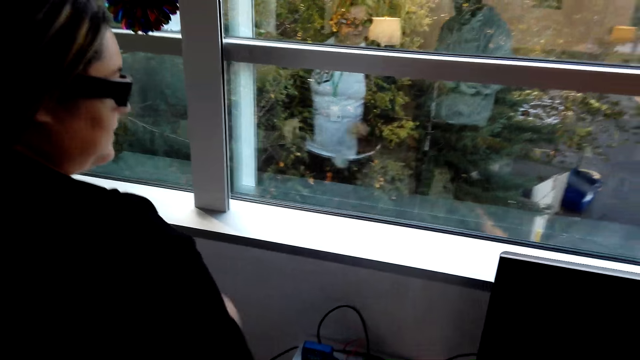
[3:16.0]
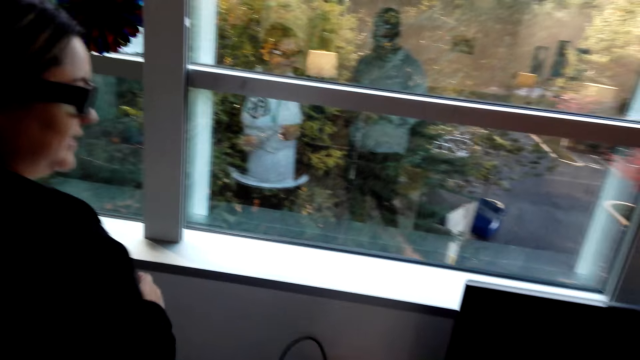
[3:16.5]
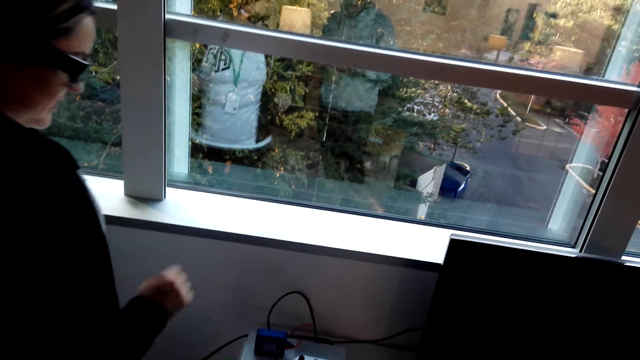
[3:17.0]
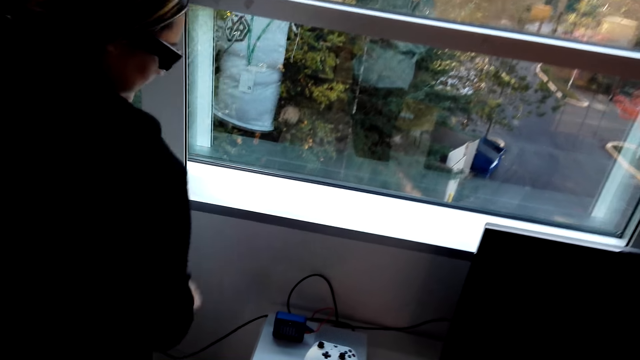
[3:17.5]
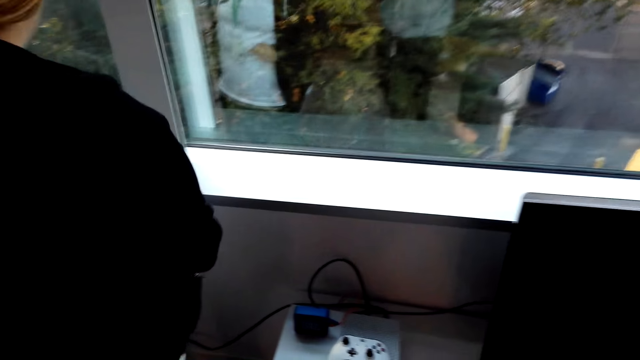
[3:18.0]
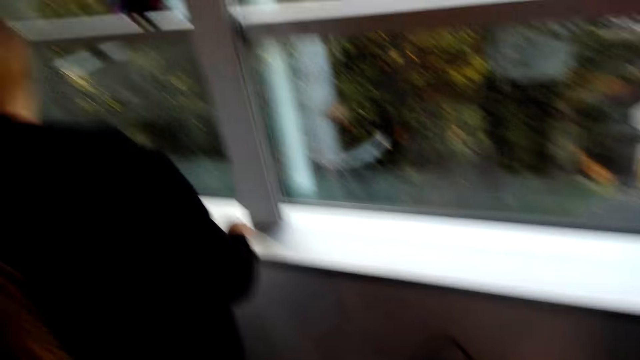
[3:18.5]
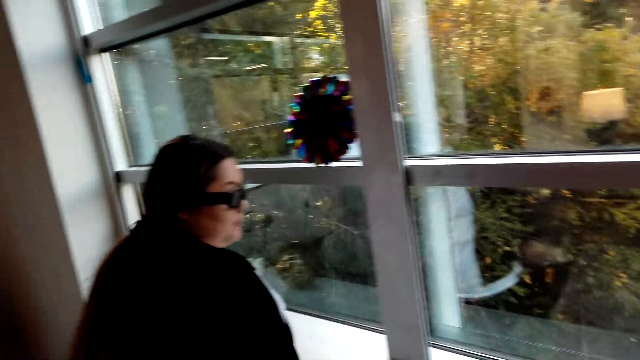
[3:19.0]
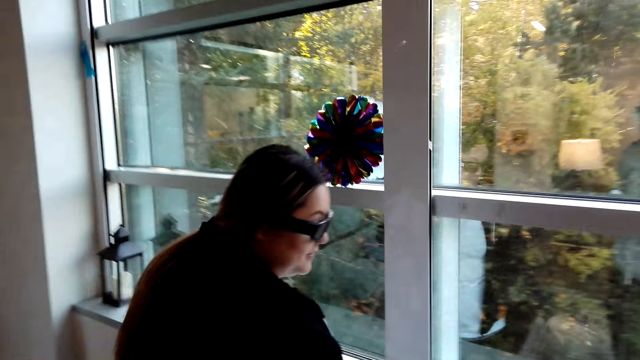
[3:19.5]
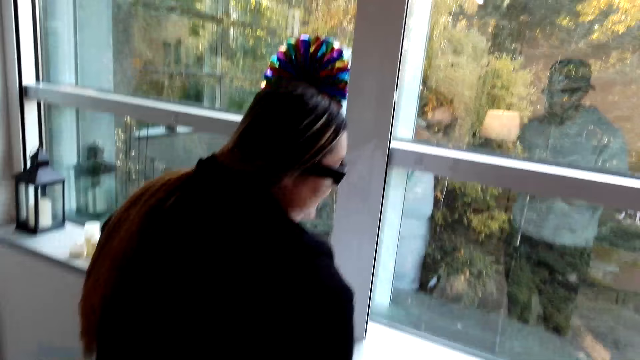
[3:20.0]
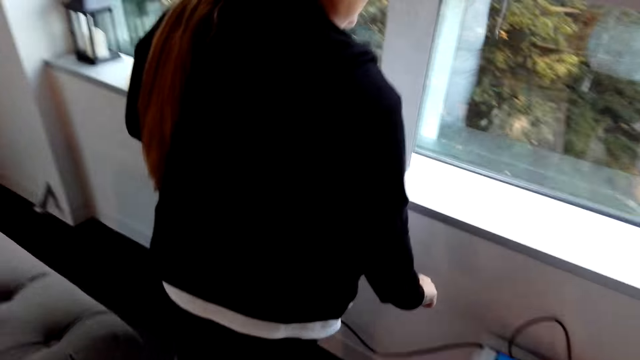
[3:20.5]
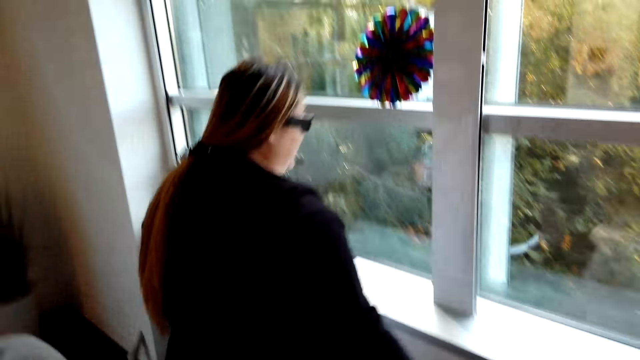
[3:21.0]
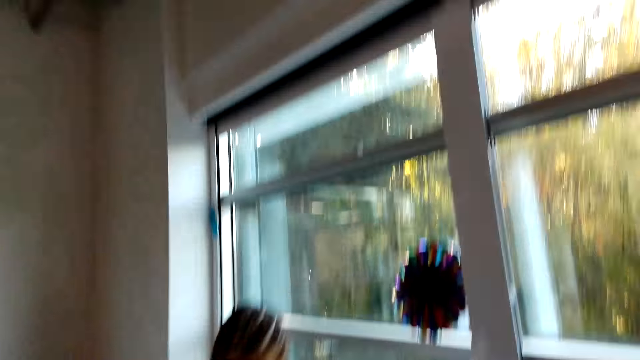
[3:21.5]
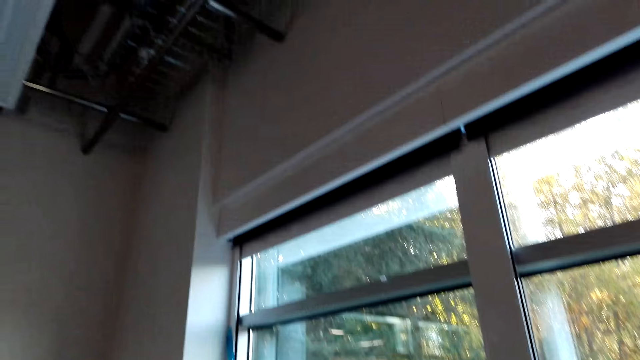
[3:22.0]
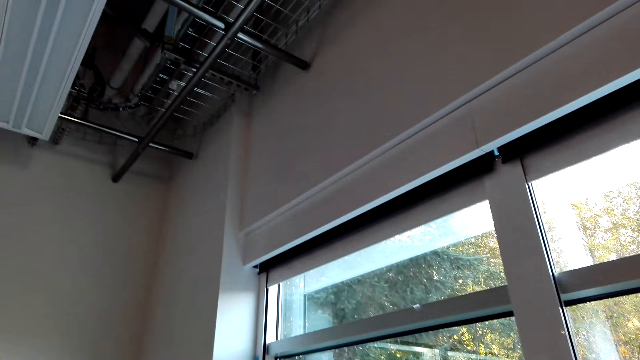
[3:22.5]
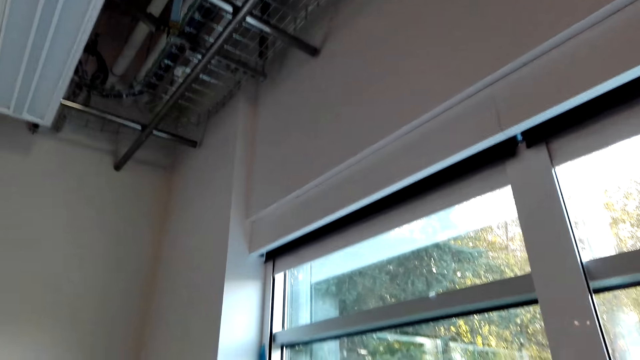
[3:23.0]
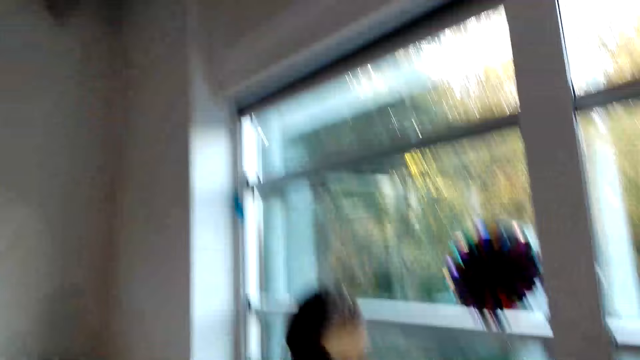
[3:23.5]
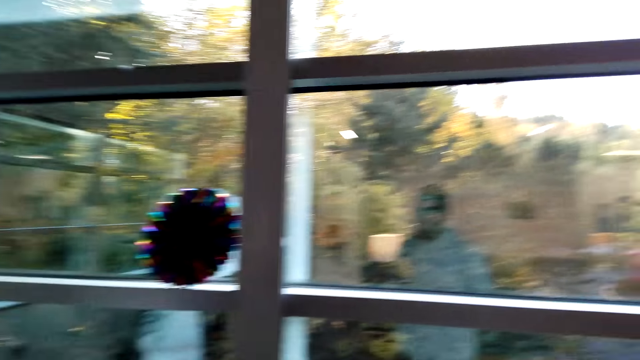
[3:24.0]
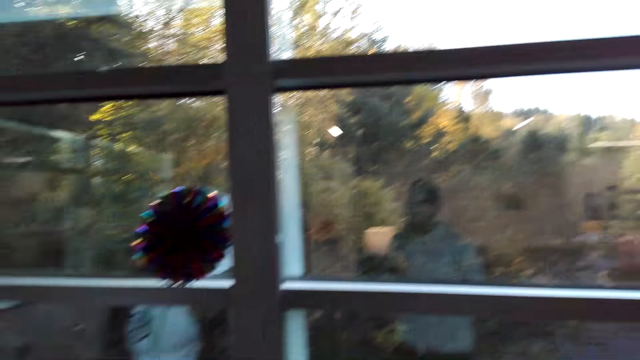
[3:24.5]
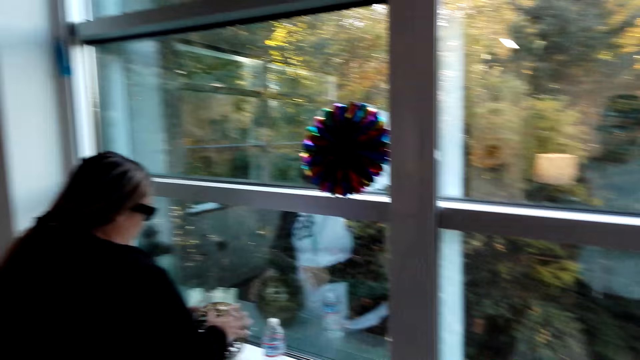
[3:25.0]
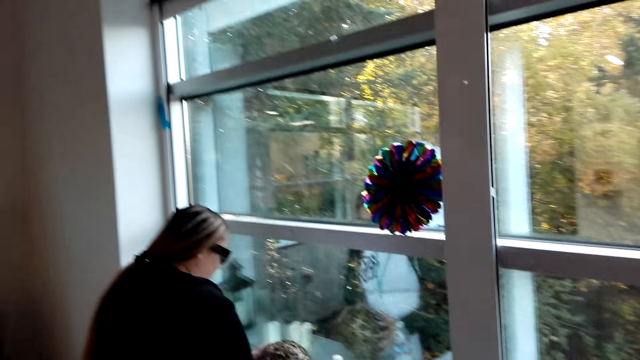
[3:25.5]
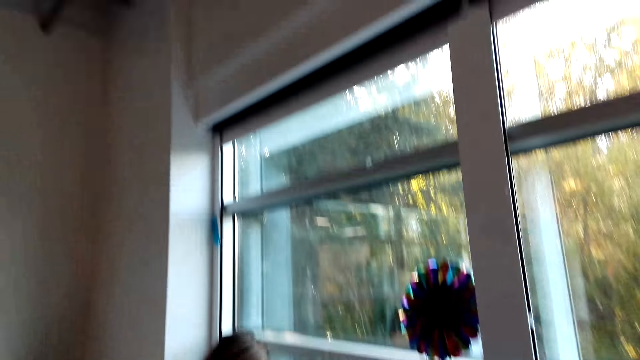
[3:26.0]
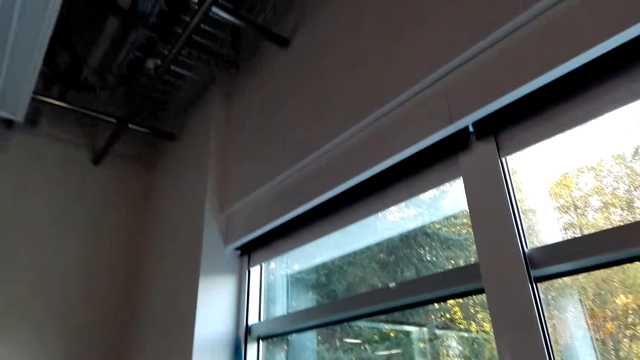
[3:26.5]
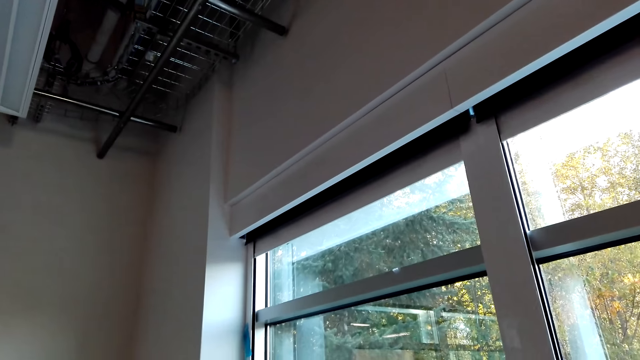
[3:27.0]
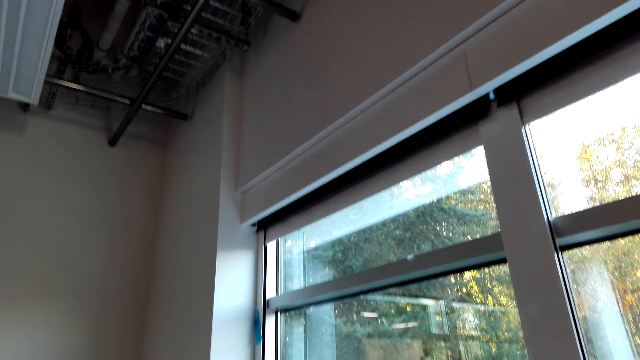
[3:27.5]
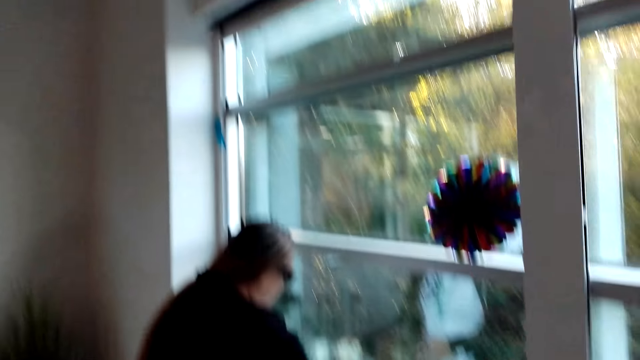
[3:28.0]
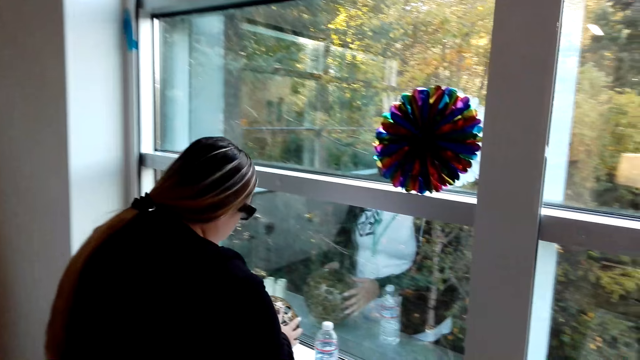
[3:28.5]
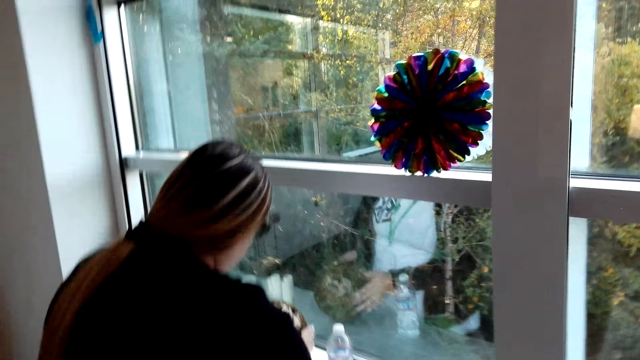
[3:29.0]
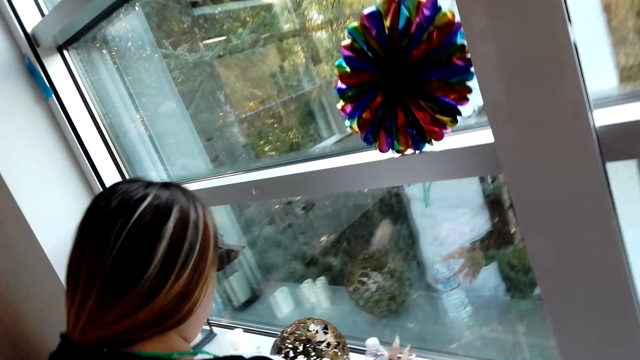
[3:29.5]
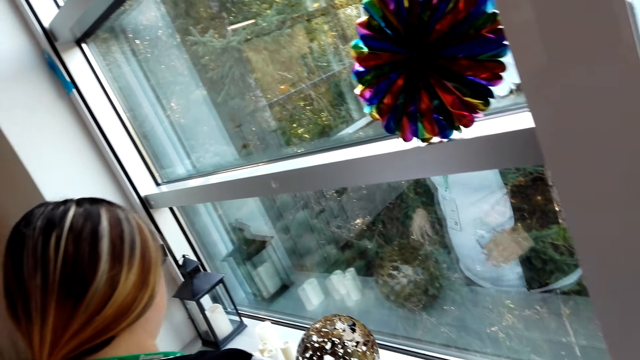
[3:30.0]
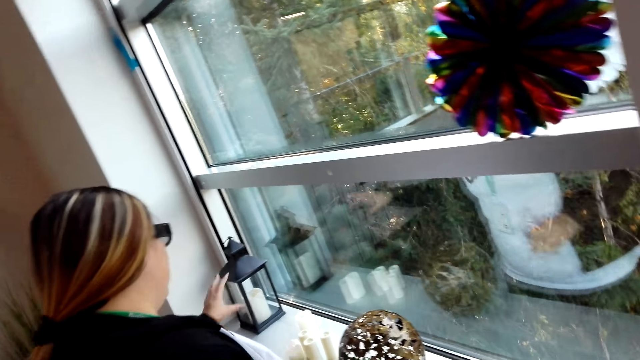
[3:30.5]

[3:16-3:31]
The woman converses with the camera wearer. The woman walks in the house. The camera wearer walks in the house. They look at the roof. The woman converses with the camera wearer. The woman touches the decorations. The camera wearer looks at the decorations.

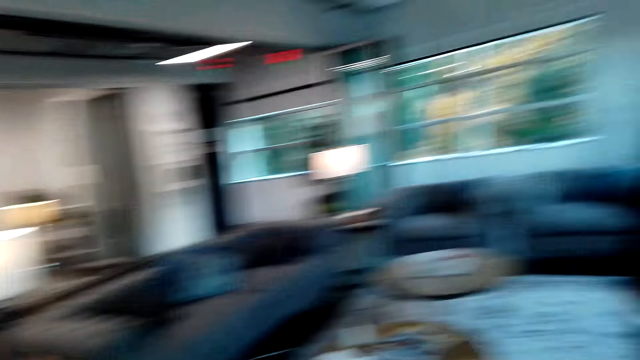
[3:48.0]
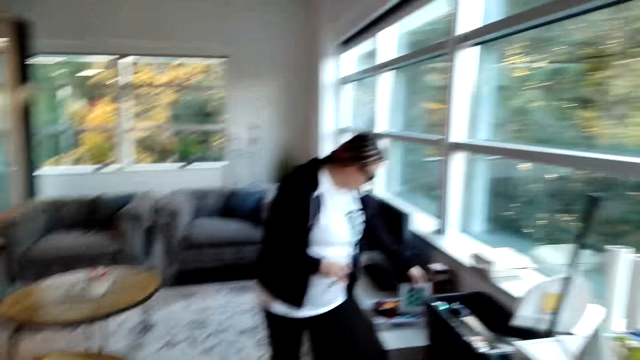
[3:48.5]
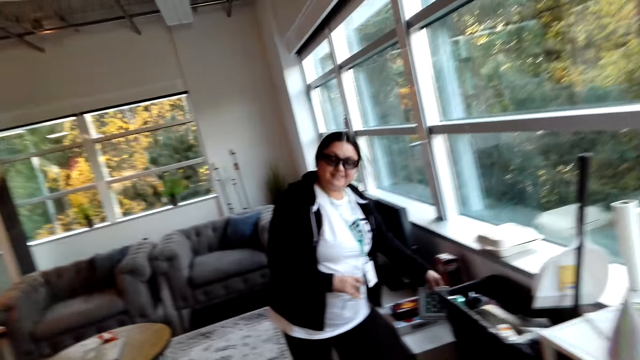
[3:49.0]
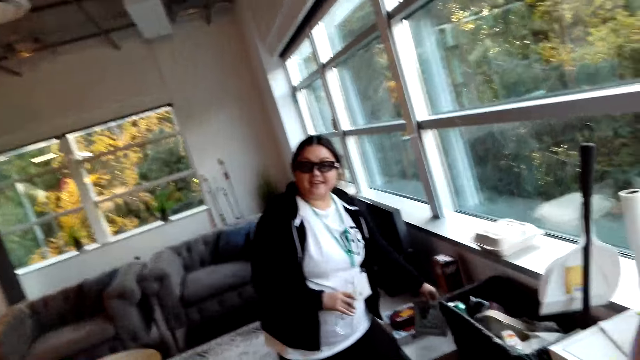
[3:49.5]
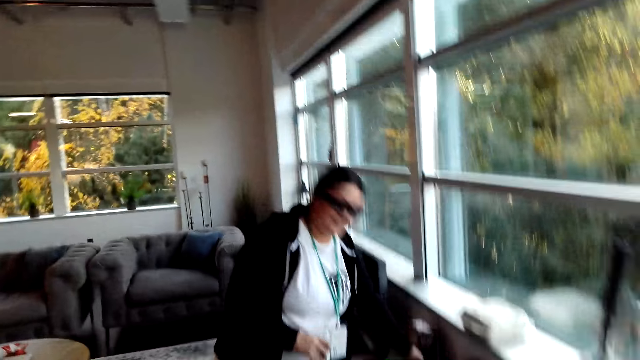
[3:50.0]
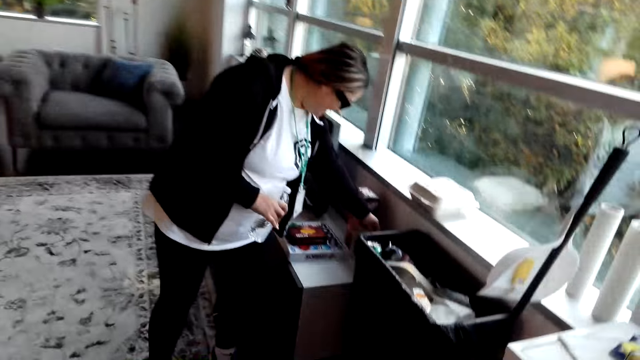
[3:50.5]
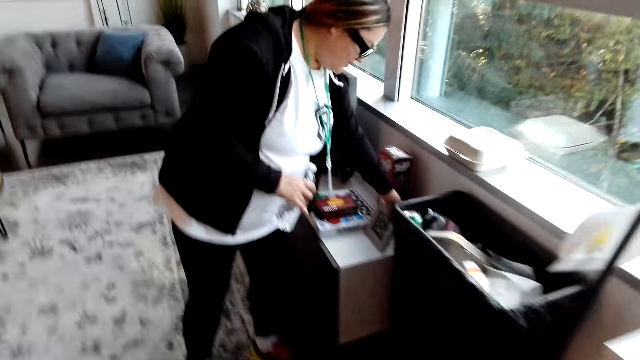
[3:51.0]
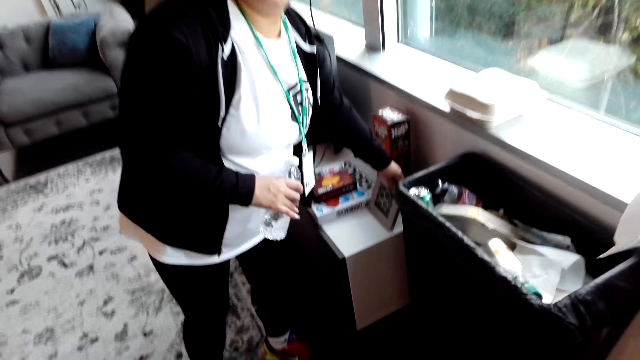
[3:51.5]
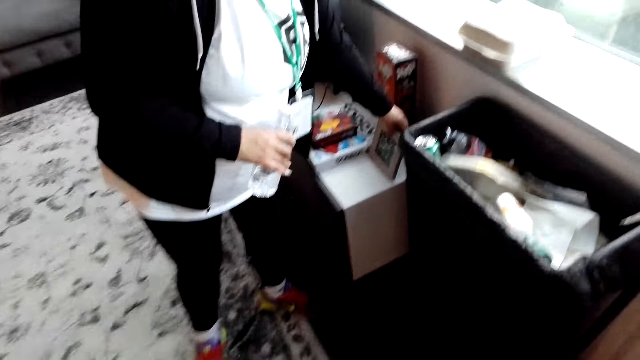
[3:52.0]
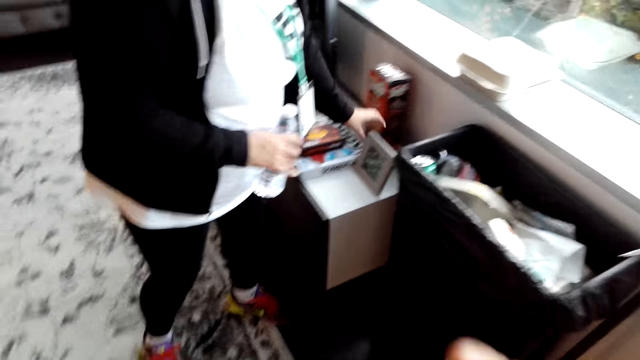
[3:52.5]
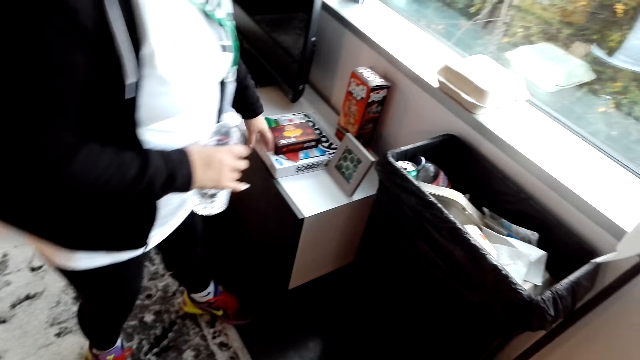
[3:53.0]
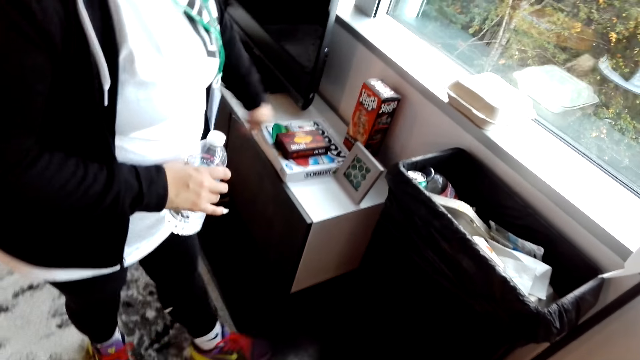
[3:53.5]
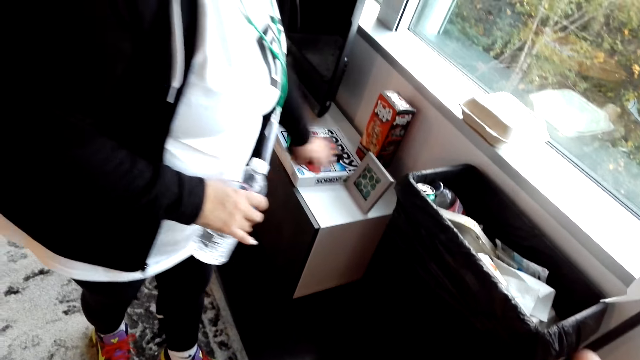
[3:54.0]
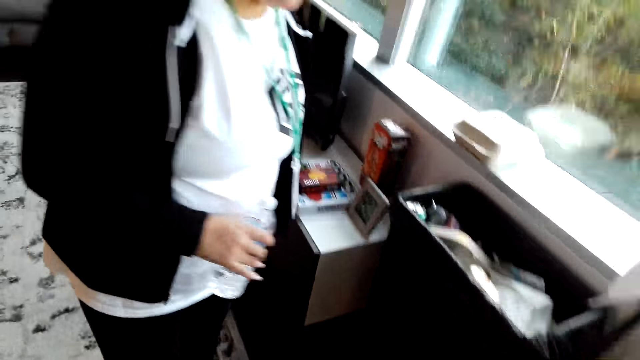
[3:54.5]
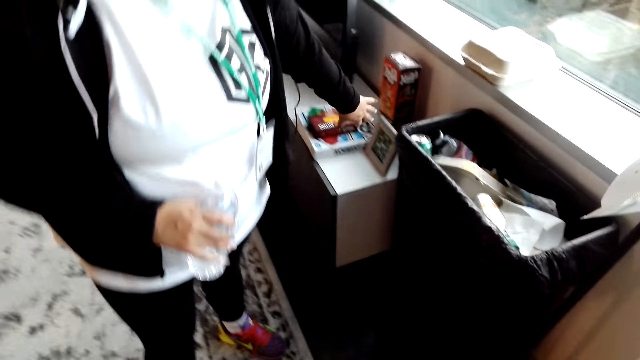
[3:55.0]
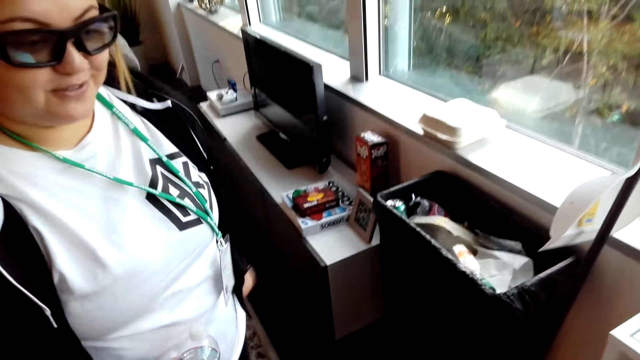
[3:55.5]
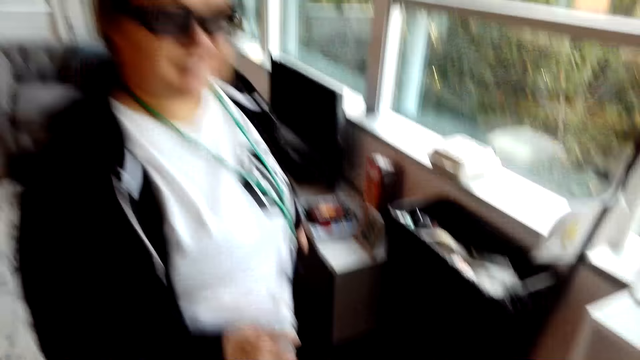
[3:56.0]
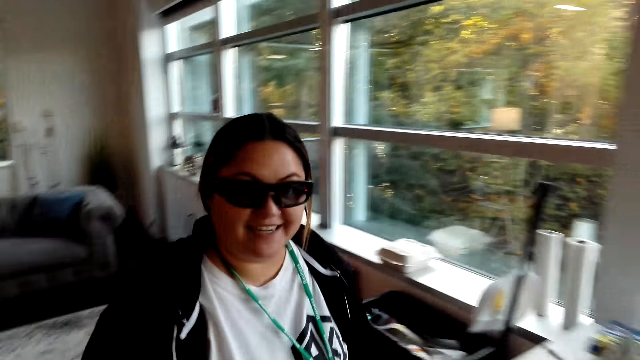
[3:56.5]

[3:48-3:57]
The camera wearer looks around the house. The woman holds the picture. The woman converses with the camera wearer. The woman puts the picture on the TV stand. The woman arranges the table.
